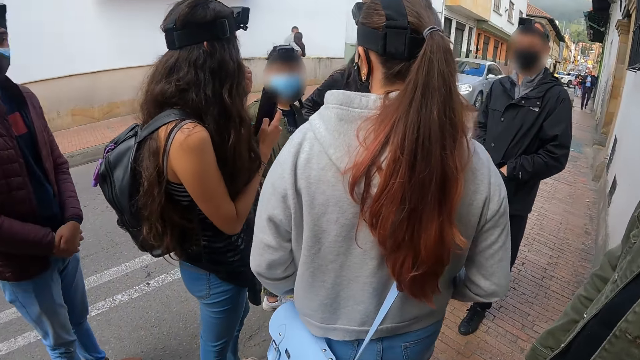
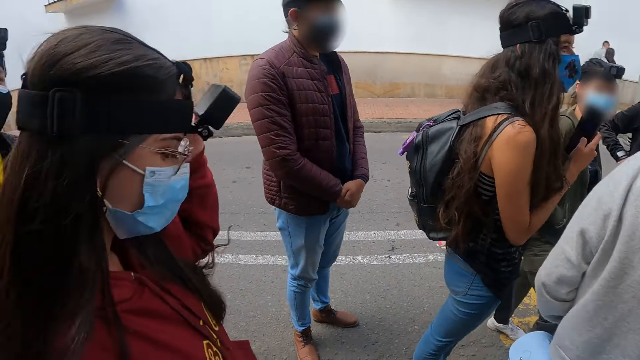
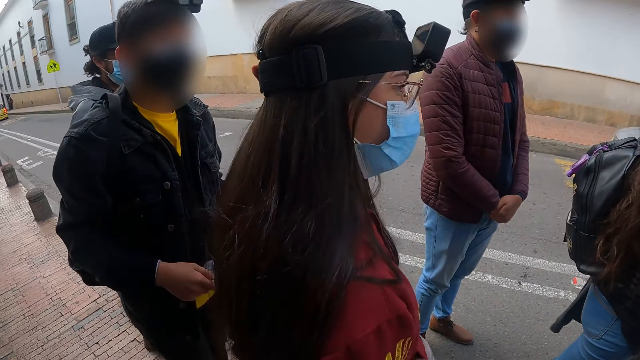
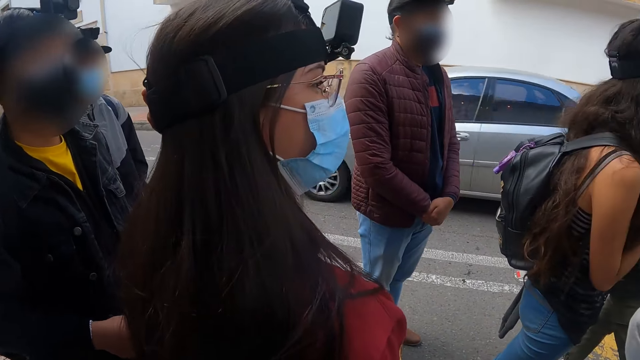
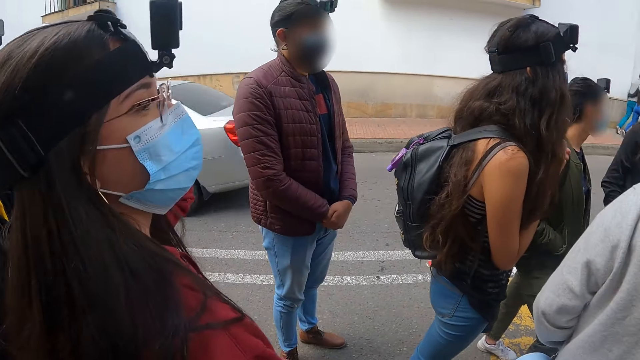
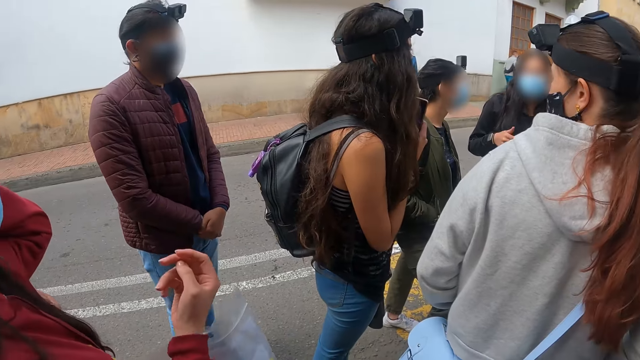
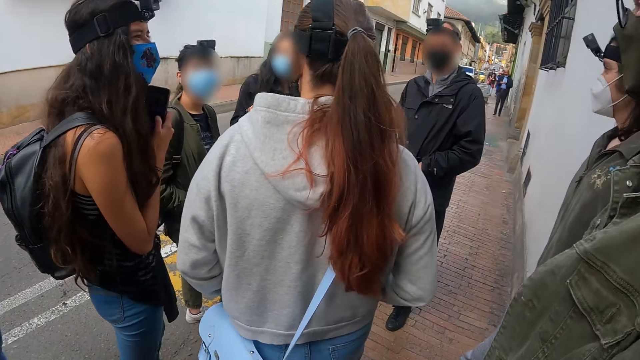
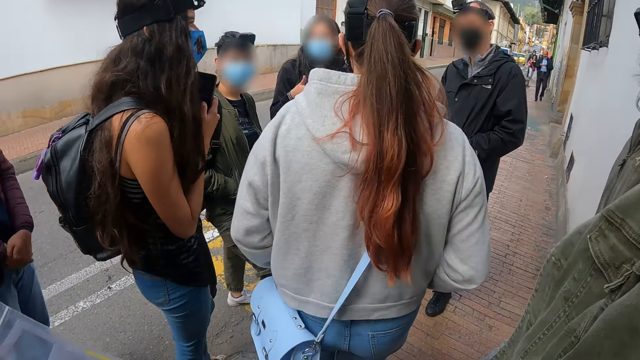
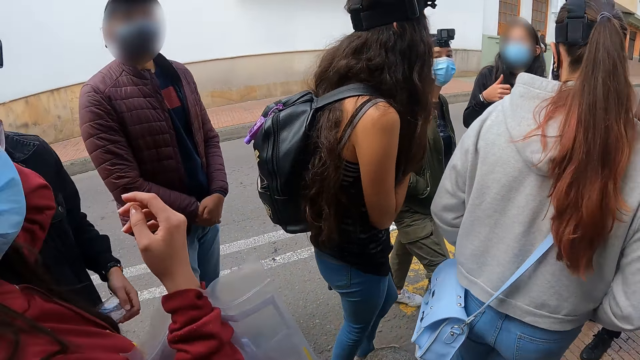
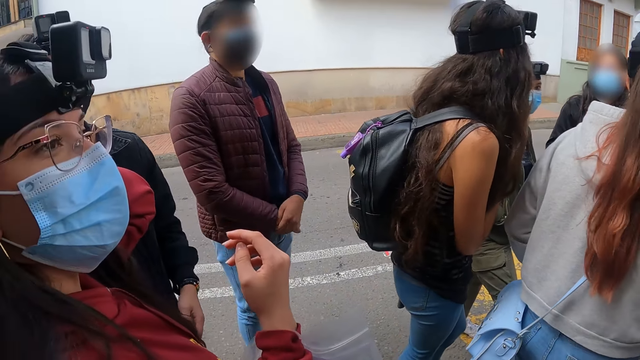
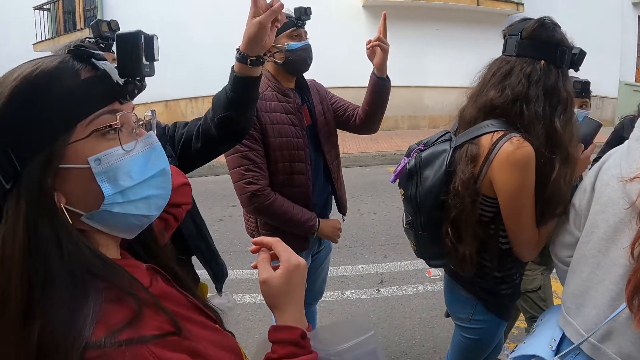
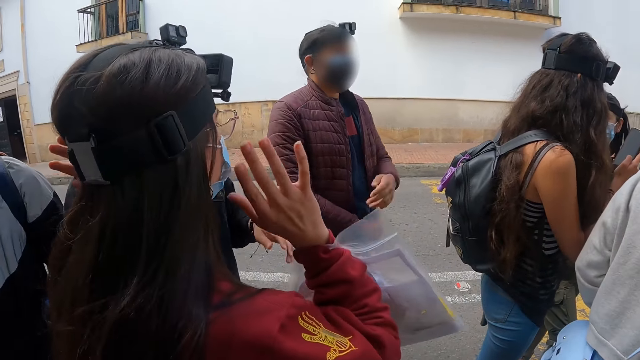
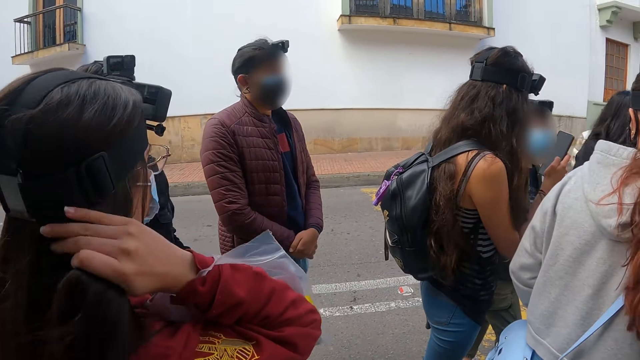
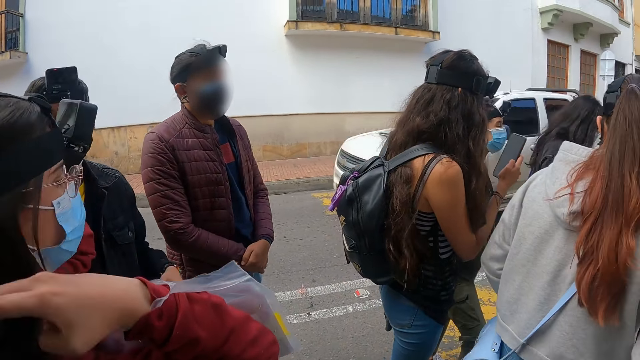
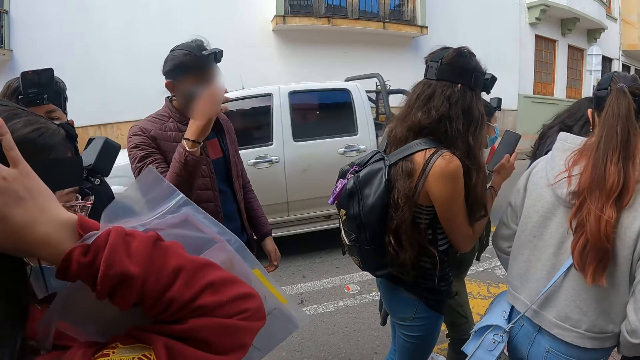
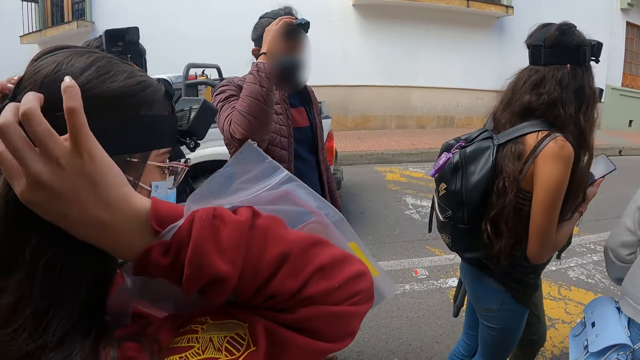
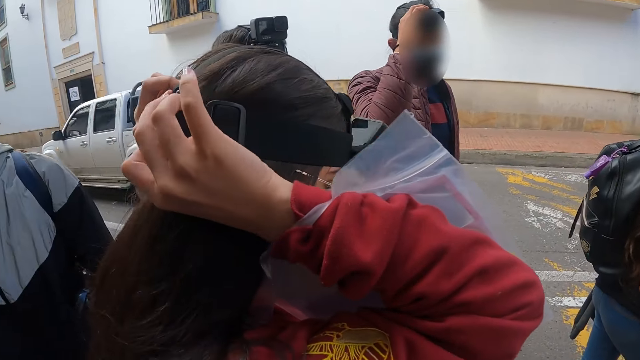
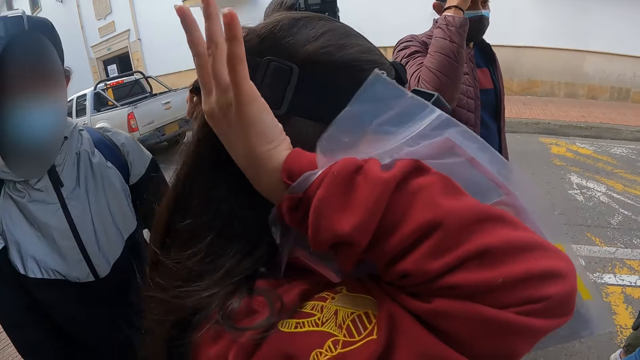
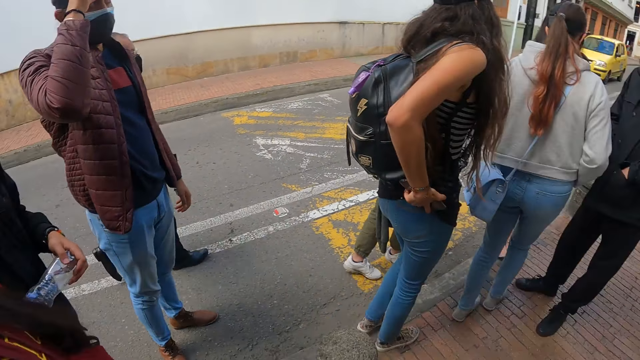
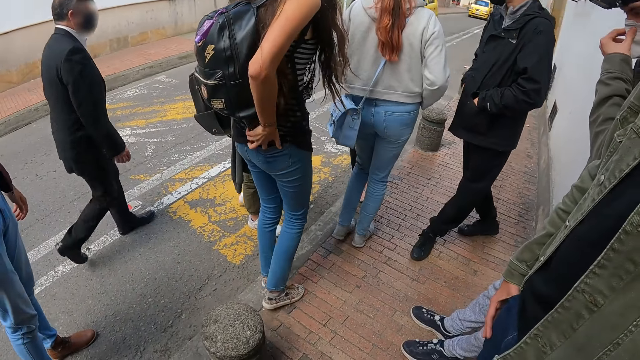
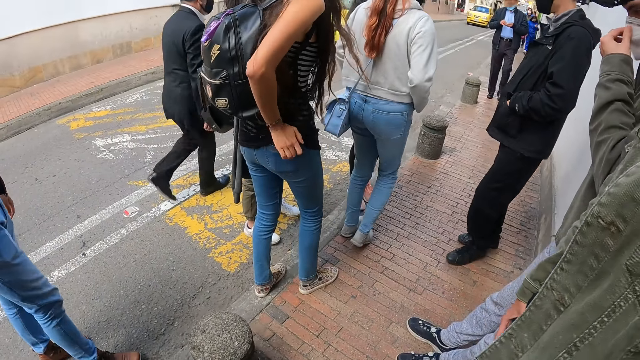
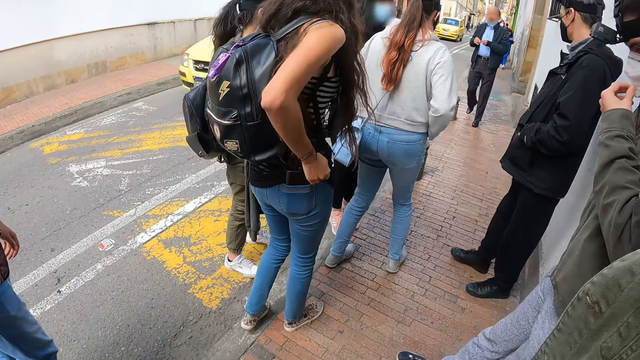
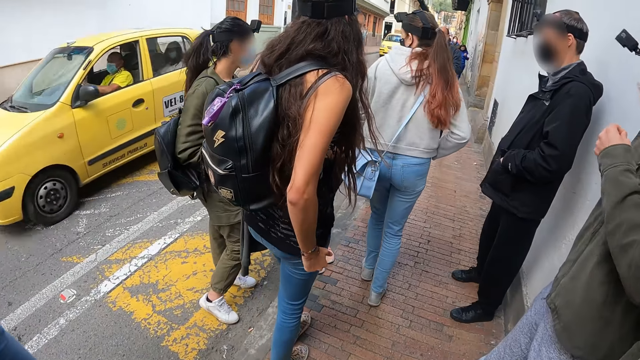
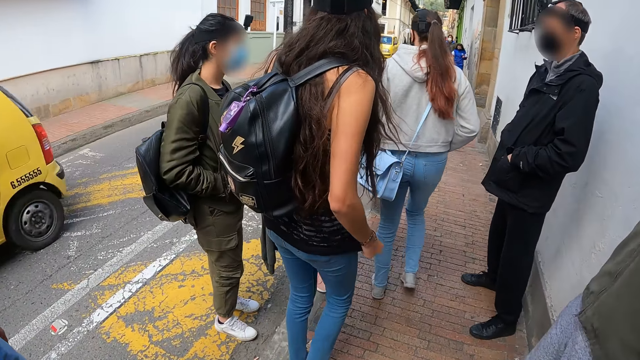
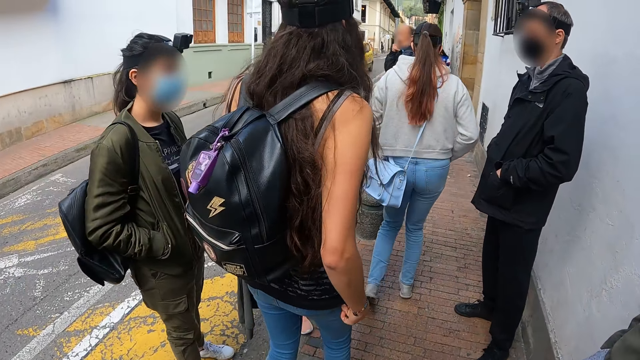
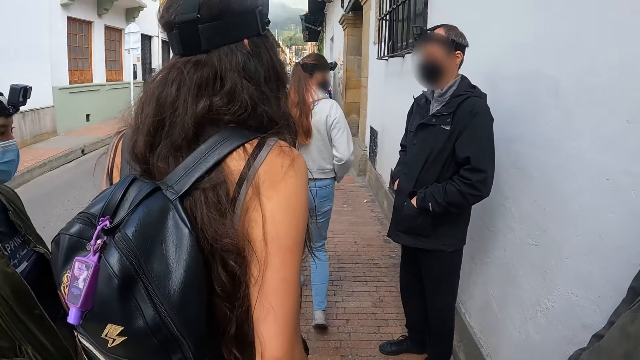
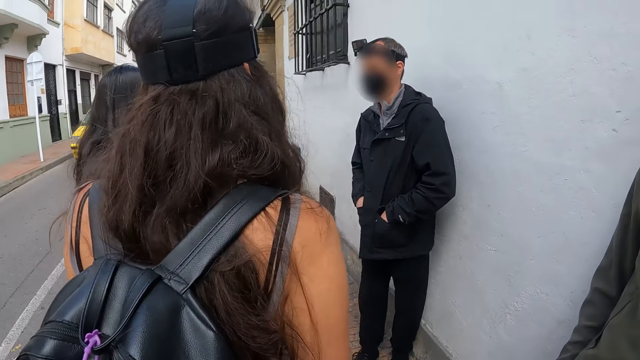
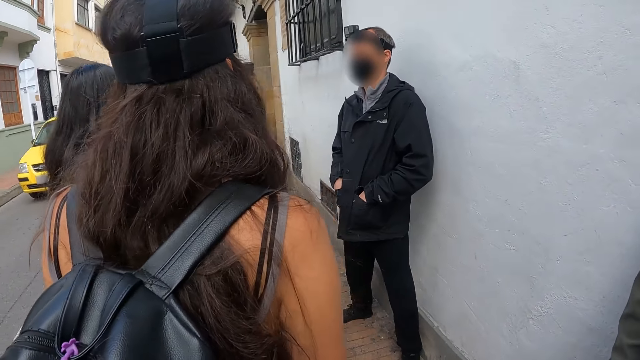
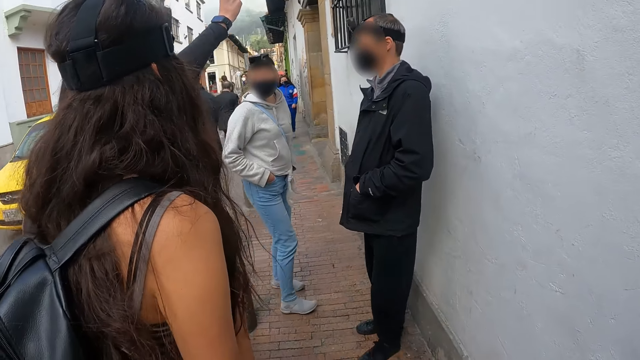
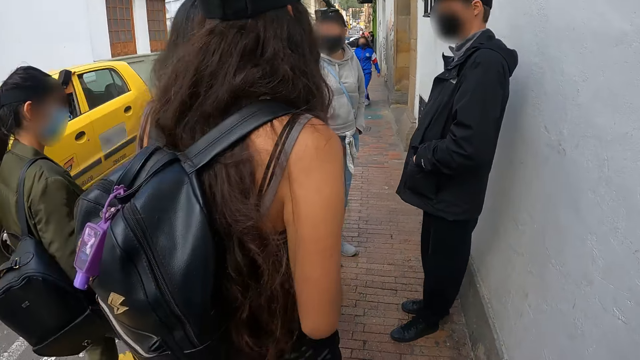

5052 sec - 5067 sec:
The camera wearer looks around. A lady adjusts a camera. A woman touches the head. A man lifts a hand. Another man lifts a hand. The lady touches hair. The first man adjusts the camera. Another lady moves a phone in her pocket. Another woman walks around. A third lady walks around.

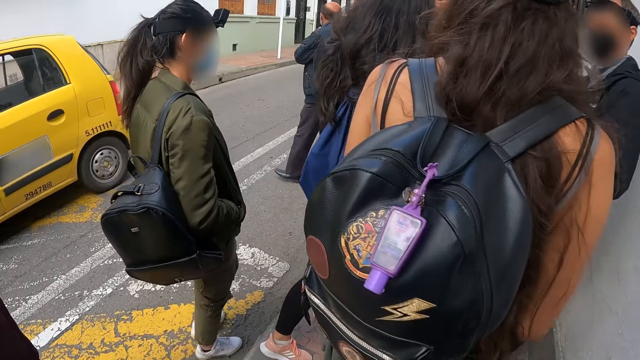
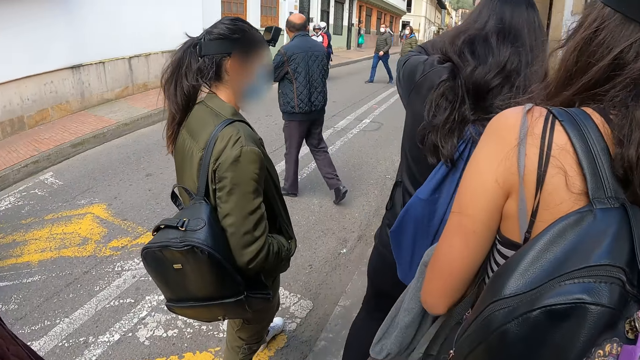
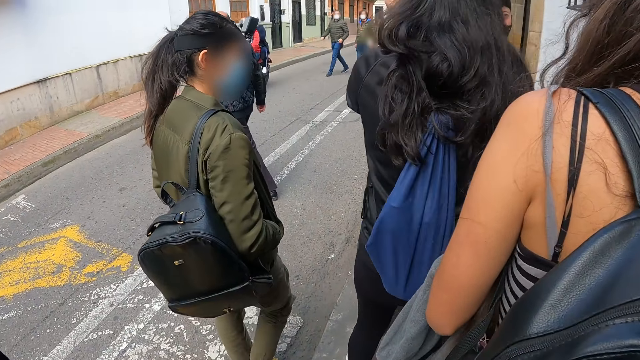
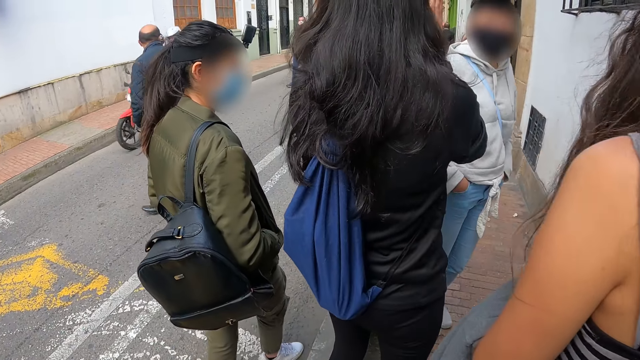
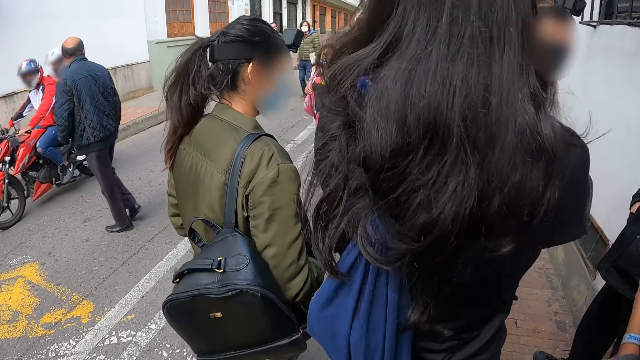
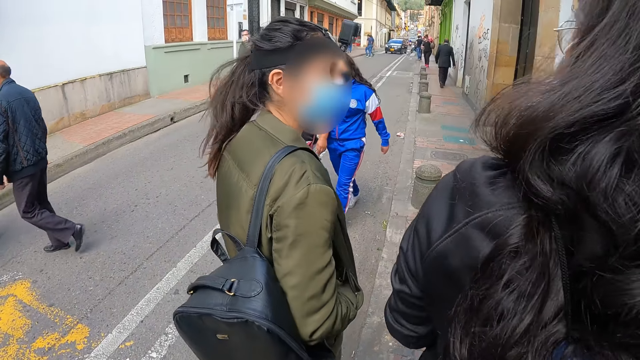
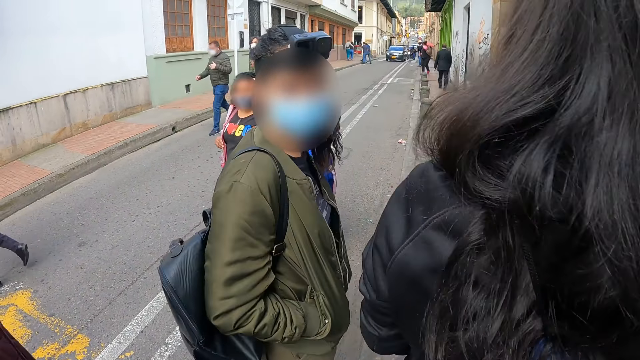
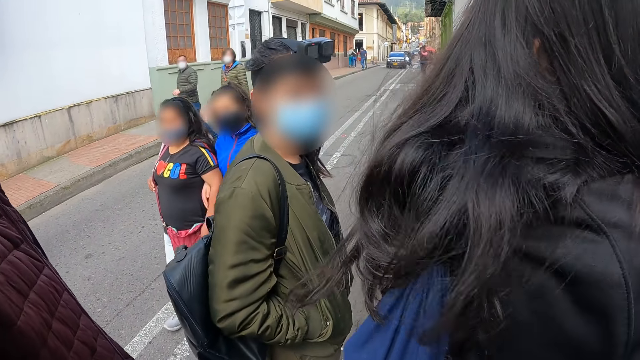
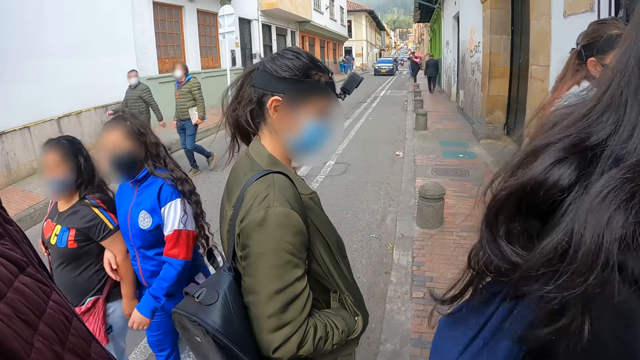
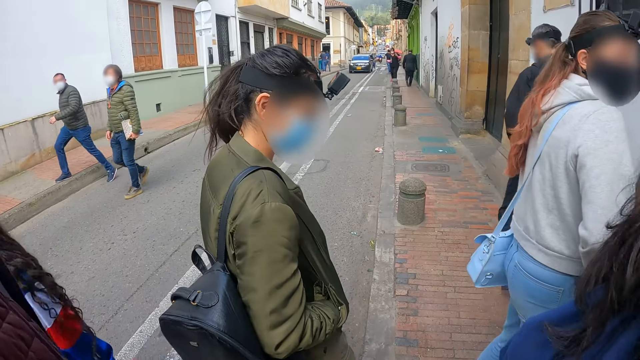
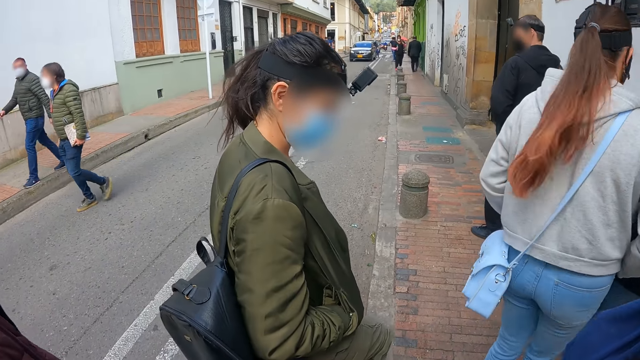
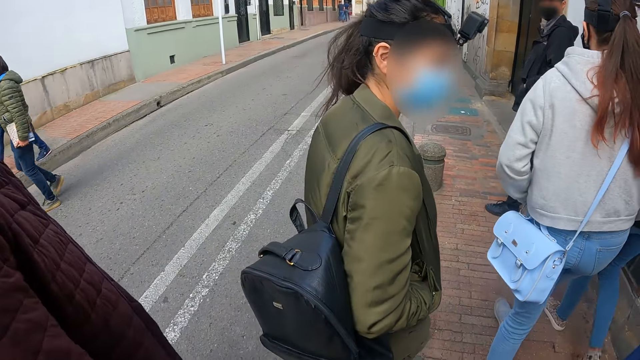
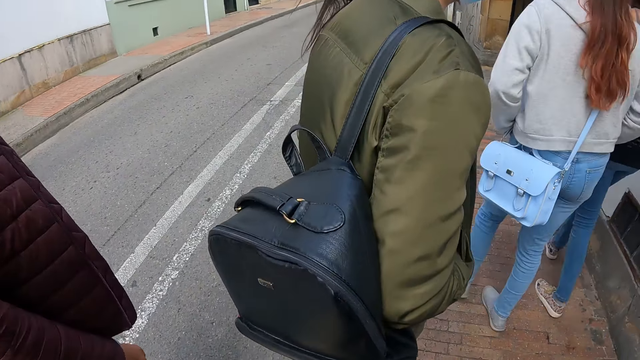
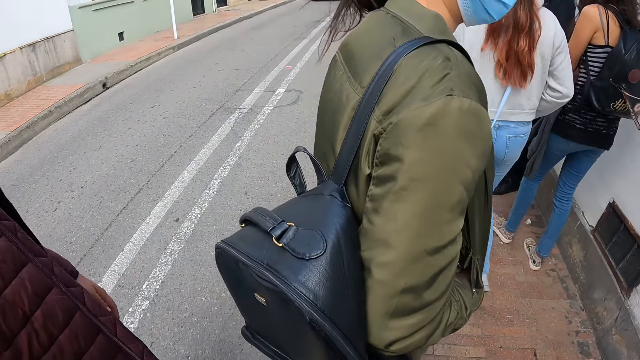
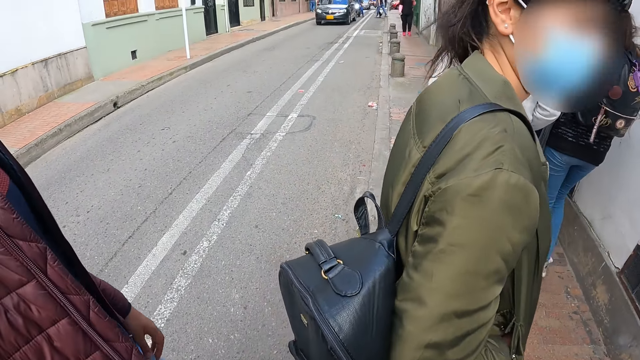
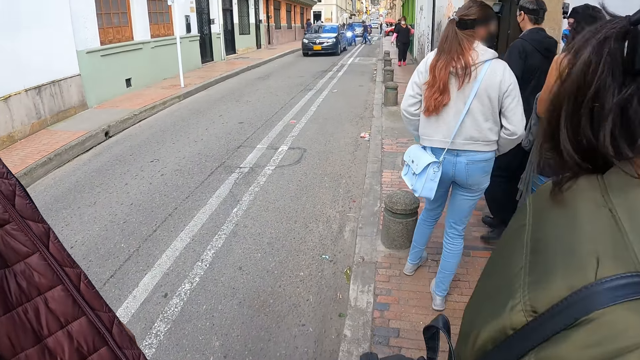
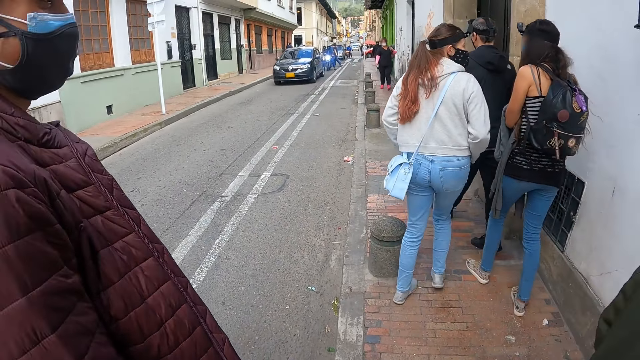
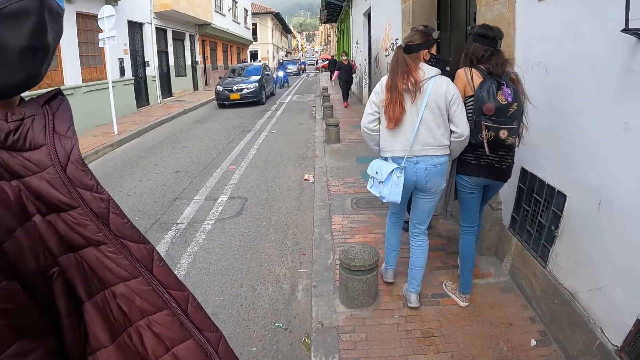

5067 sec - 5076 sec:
A lady moves around. Another lady moves around. A third lady moves around. A man walks around. The camera wearer walks around. A fourth lady walks around. Another man walks around. The first lady walks around.
